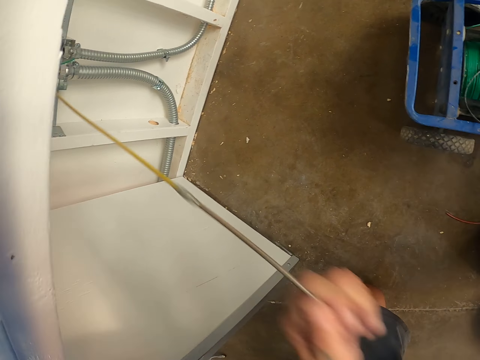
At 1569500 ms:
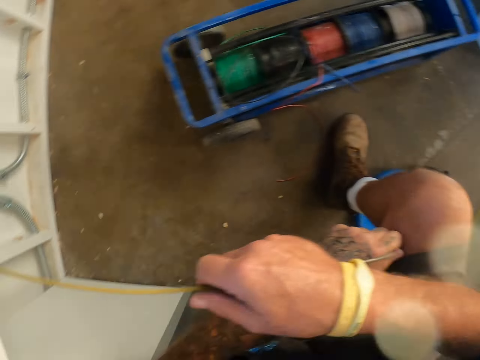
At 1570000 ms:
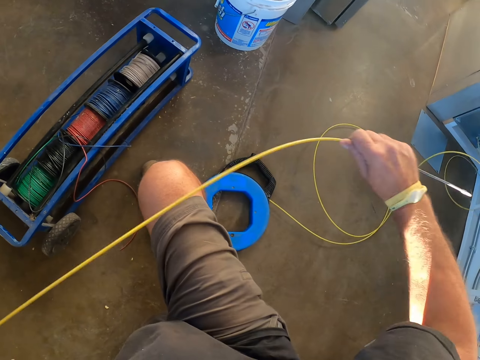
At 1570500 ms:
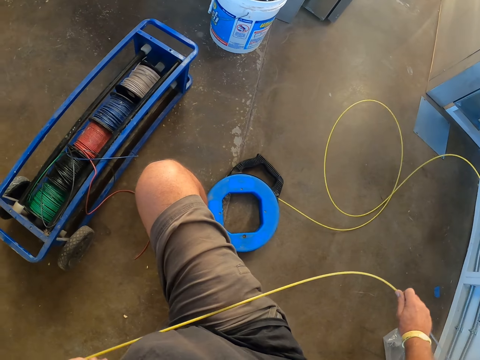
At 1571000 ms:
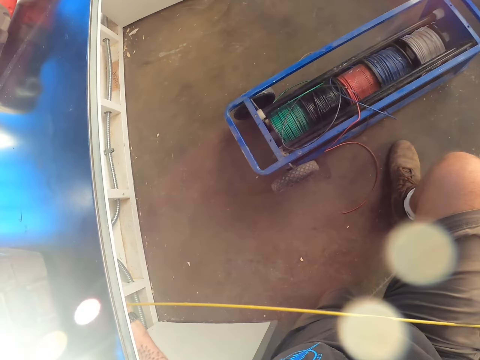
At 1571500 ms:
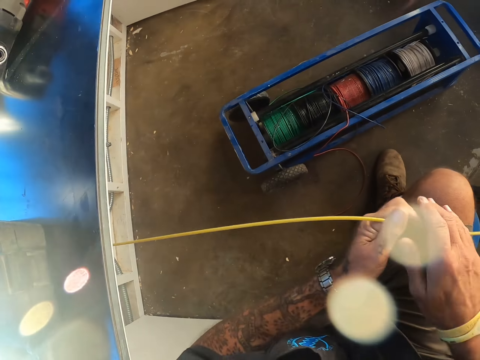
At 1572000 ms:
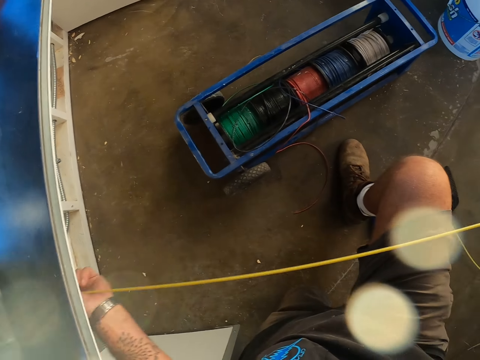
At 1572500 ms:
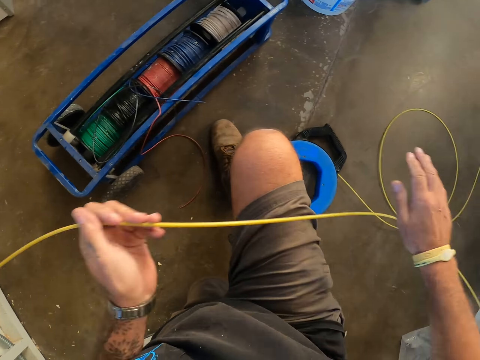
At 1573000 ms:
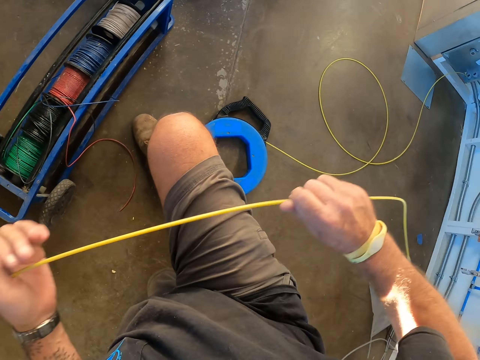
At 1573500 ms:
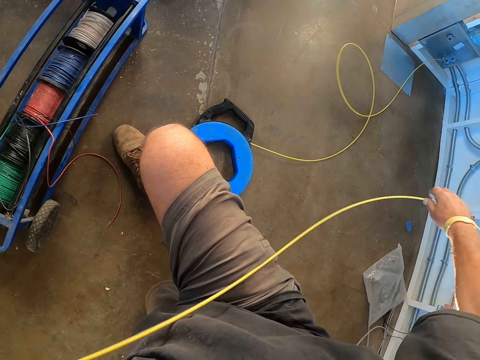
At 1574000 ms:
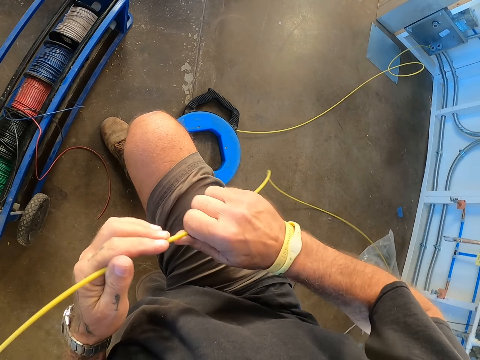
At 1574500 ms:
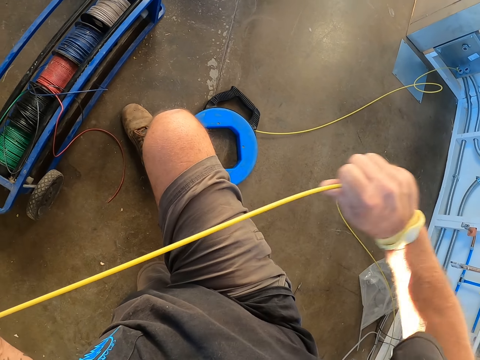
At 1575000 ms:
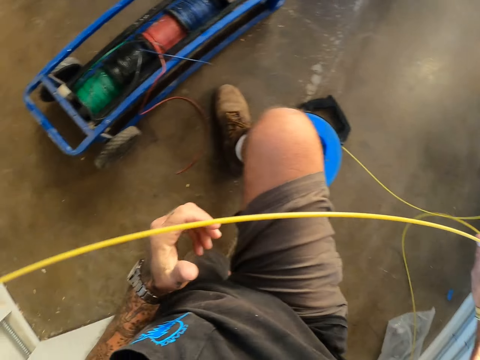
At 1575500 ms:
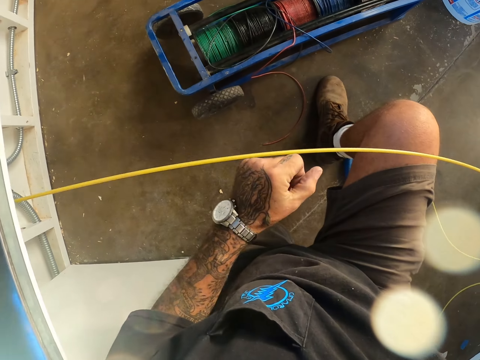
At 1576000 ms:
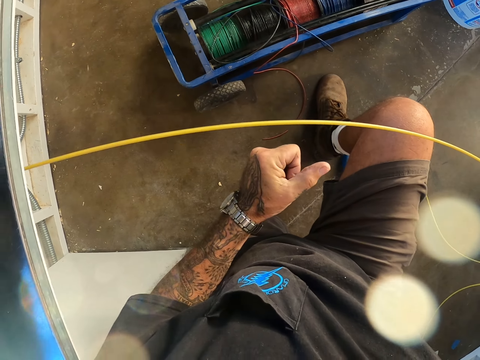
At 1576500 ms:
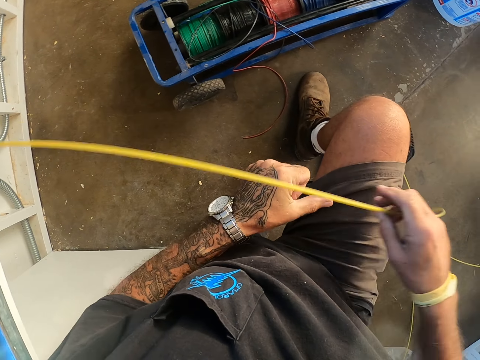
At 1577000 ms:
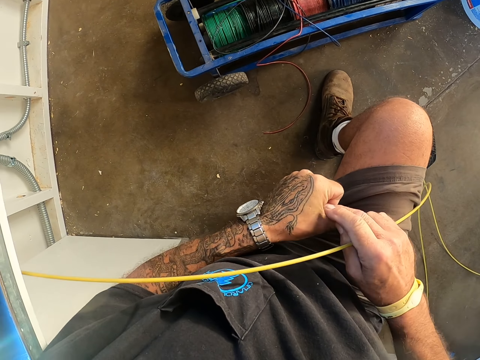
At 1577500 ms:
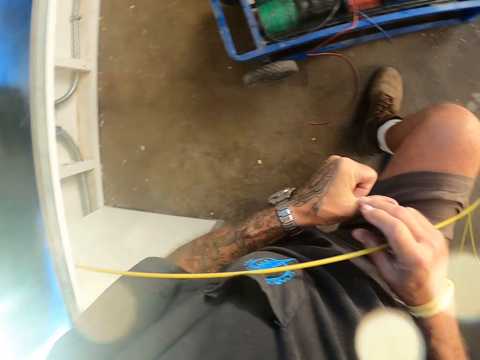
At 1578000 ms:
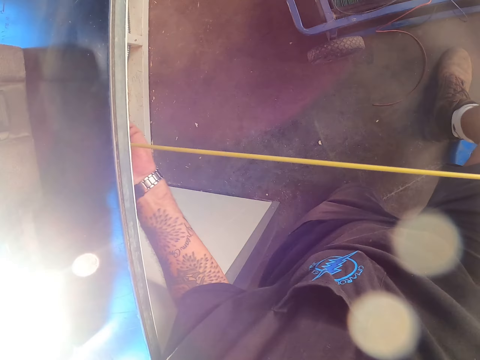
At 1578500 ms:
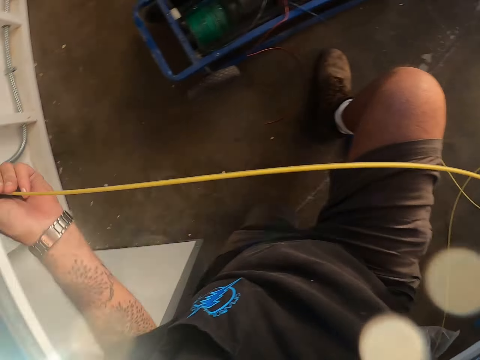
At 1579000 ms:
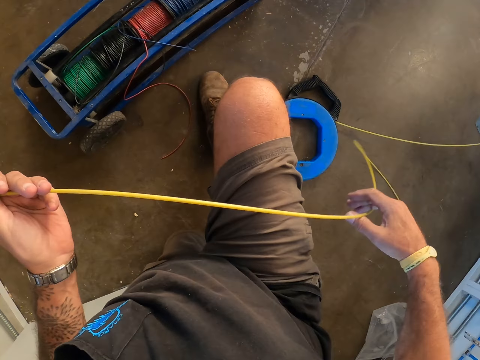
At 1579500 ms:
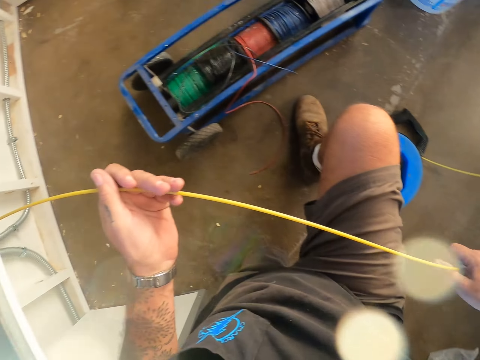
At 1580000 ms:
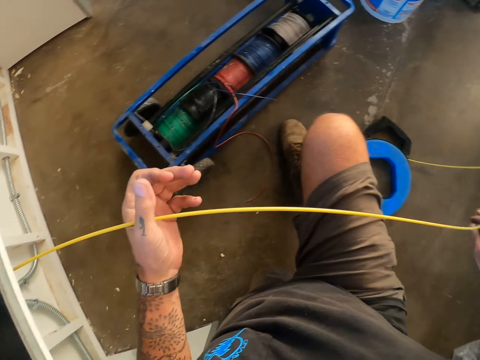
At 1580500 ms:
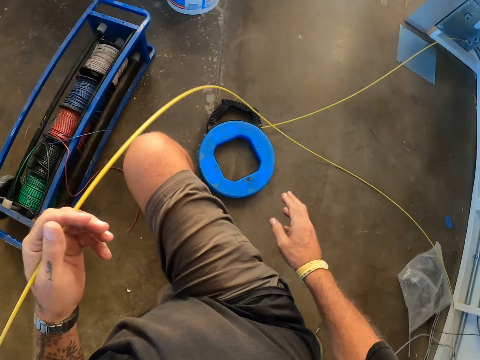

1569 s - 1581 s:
The camera wearer holds the cable. He scratches the left hand. He touches his hand.

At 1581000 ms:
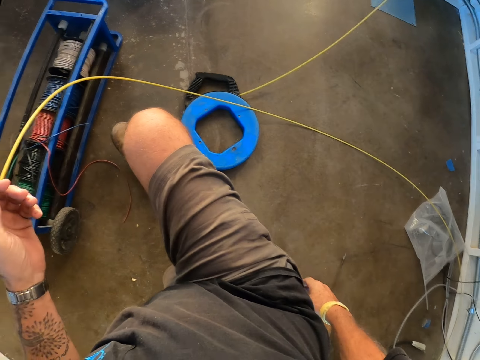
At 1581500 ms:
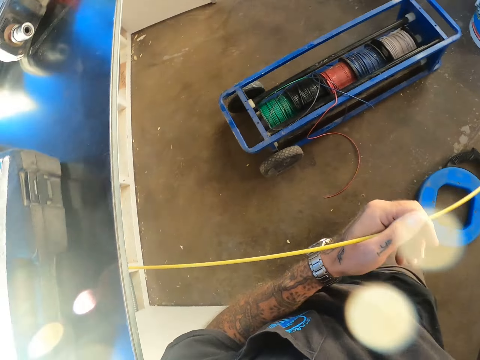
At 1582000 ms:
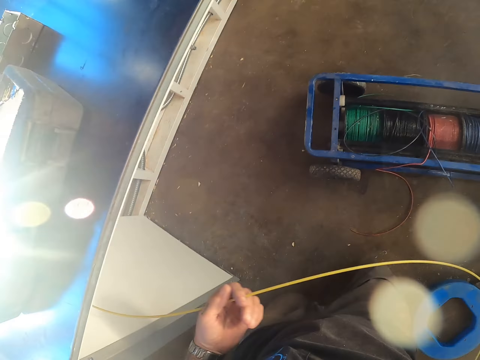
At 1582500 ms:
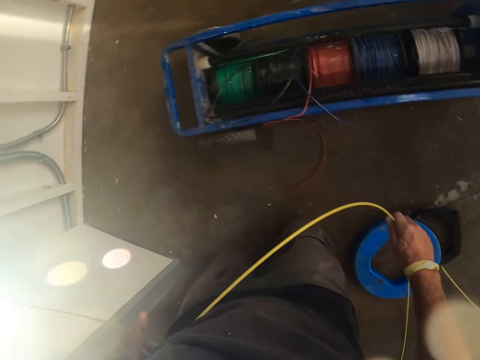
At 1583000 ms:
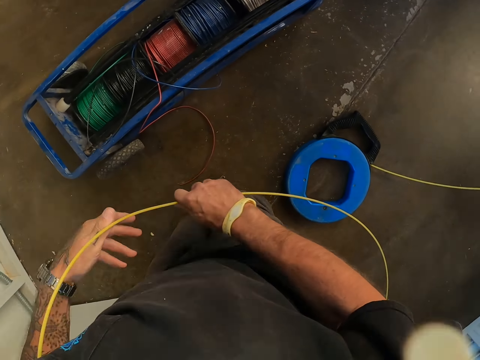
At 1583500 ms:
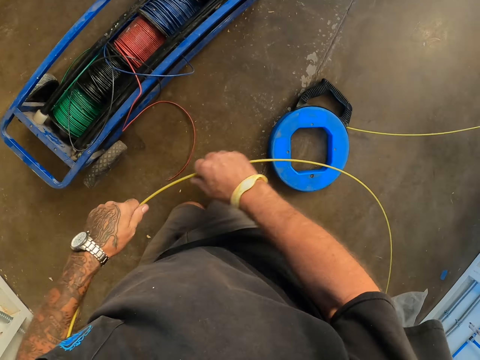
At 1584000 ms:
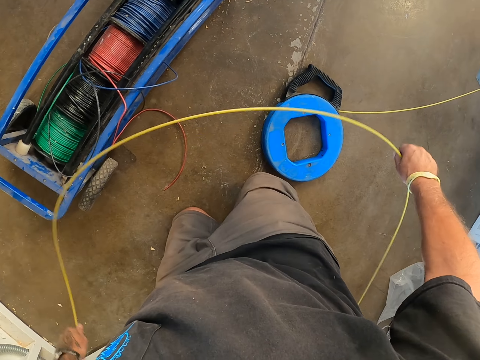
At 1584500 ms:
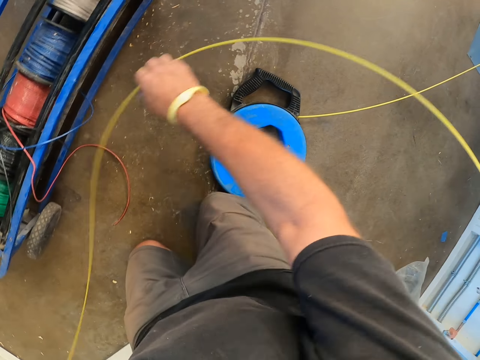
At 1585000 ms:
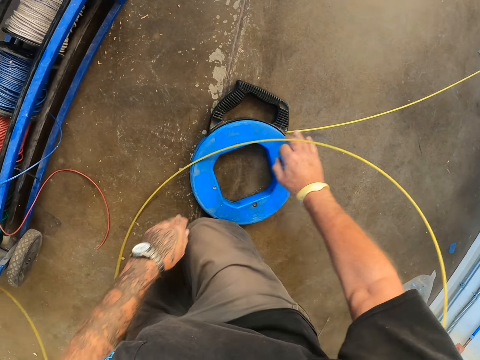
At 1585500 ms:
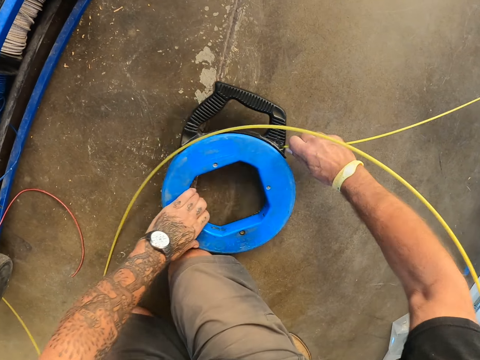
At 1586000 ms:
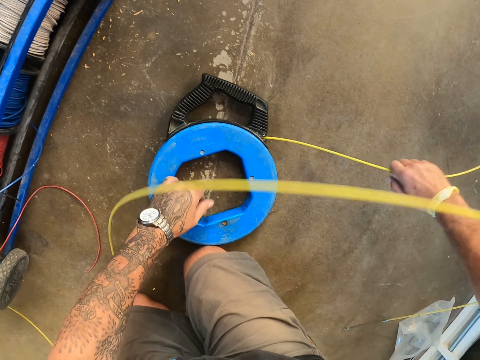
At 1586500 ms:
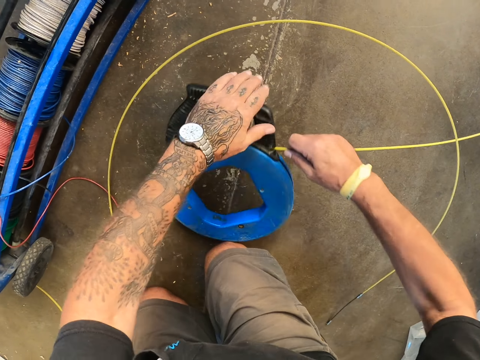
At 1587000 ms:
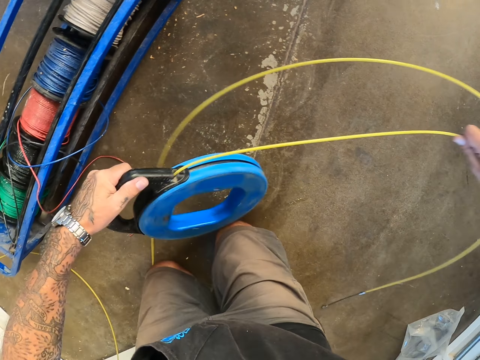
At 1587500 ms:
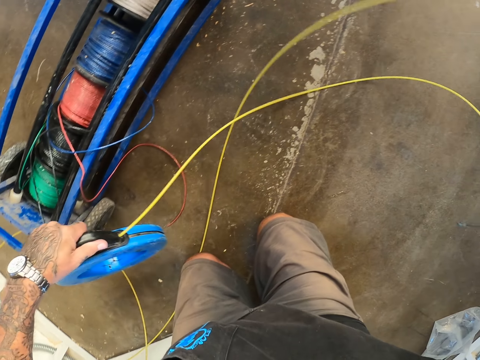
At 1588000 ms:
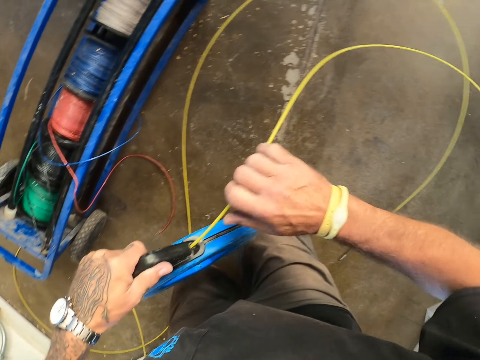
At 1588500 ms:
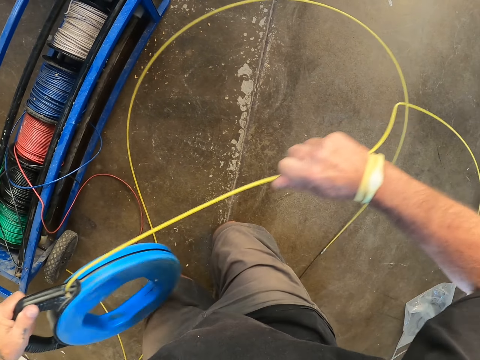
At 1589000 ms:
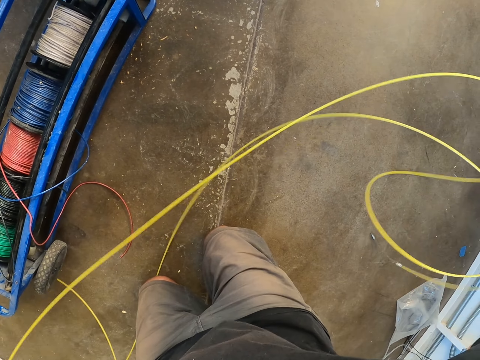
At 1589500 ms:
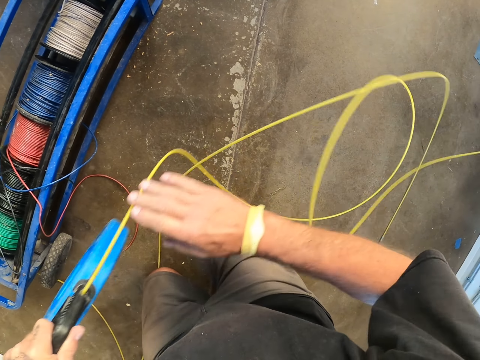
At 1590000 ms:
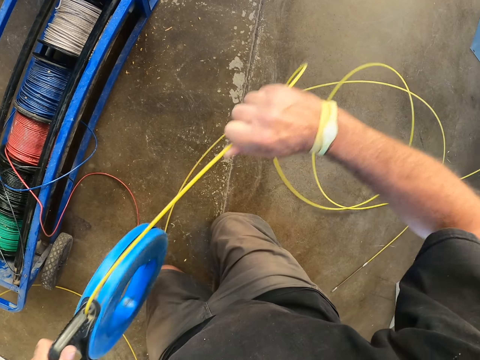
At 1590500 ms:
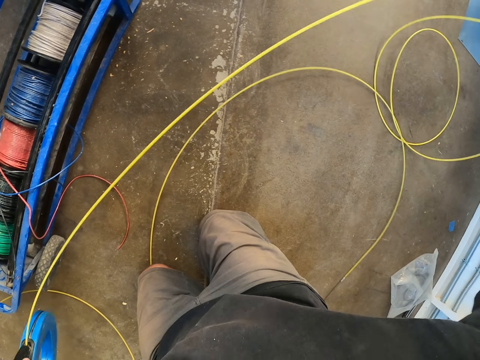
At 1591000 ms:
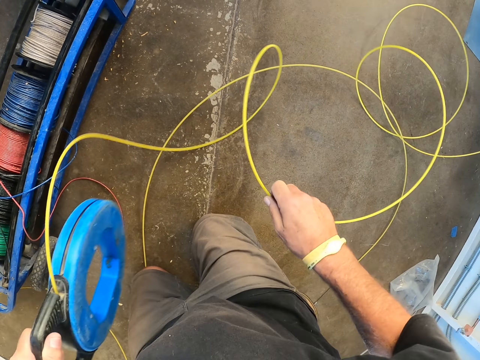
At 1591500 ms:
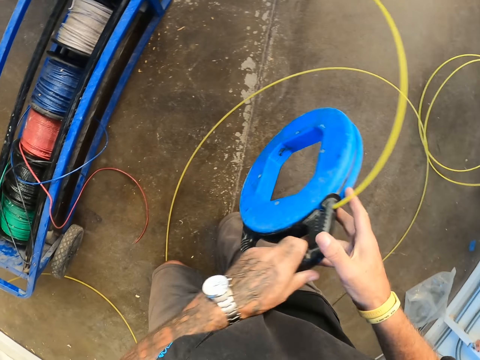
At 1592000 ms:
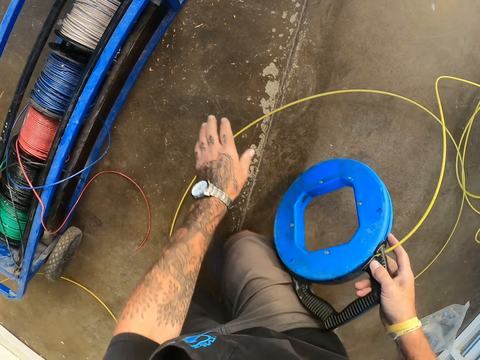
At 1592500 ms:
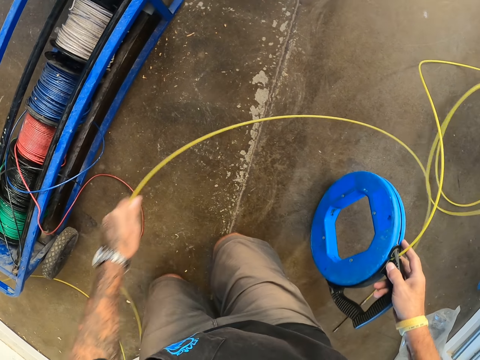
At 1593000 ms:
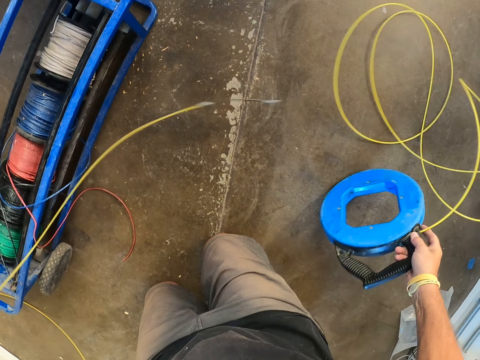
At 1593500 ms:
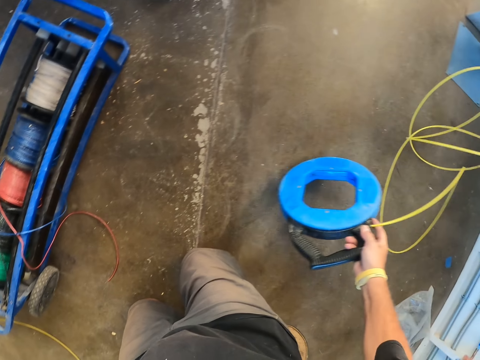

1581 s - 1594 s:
The camera wearer holds the cable. They hold the cable again. They pull the cable. They hold the cable roller.
